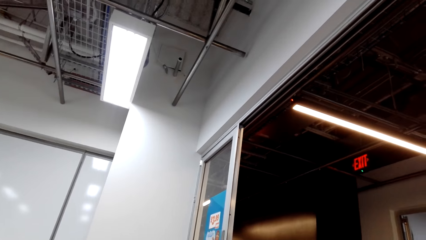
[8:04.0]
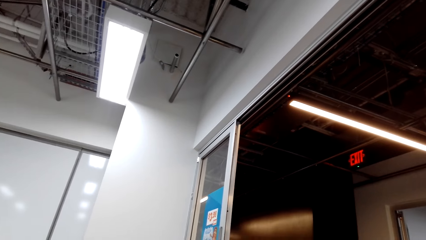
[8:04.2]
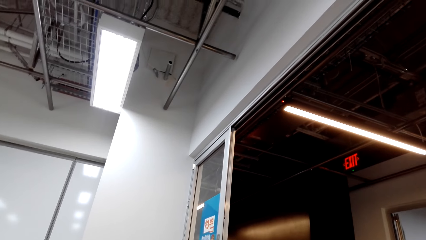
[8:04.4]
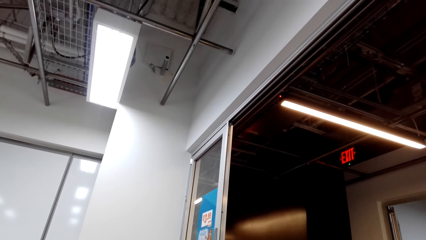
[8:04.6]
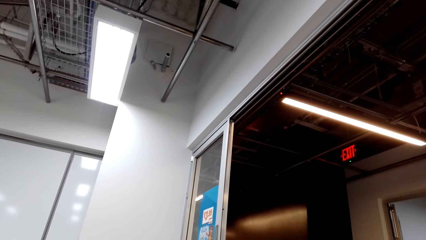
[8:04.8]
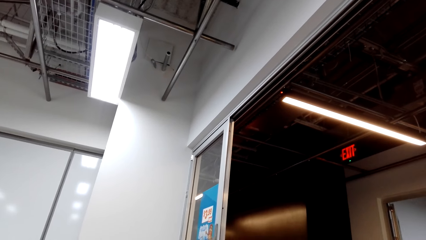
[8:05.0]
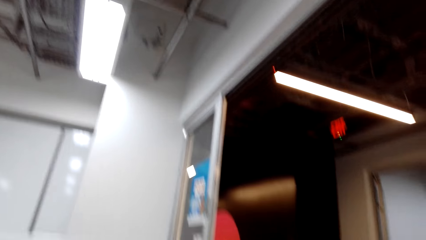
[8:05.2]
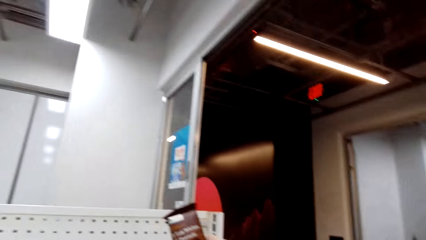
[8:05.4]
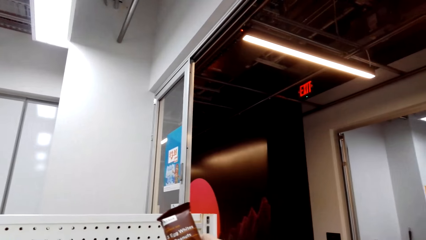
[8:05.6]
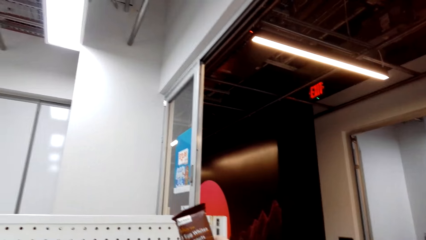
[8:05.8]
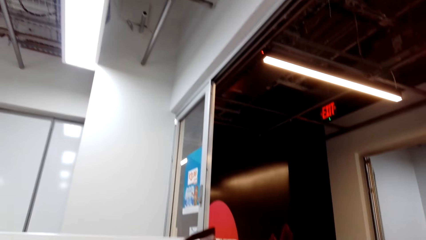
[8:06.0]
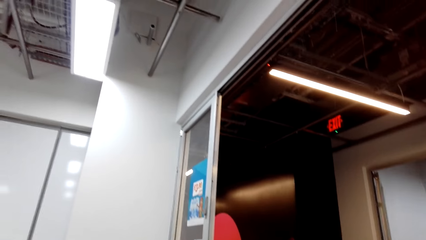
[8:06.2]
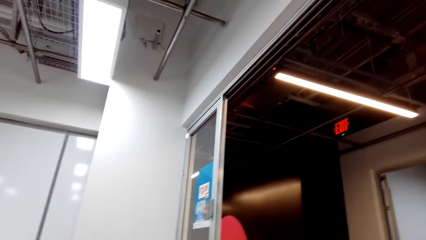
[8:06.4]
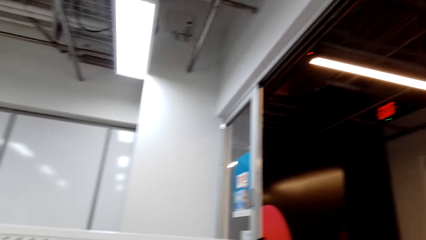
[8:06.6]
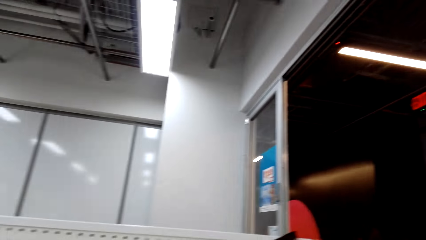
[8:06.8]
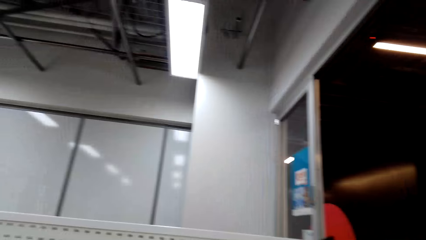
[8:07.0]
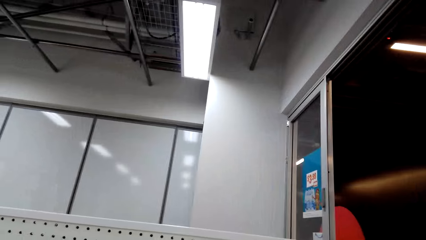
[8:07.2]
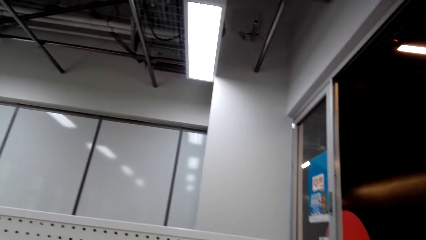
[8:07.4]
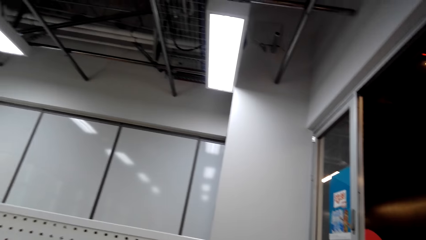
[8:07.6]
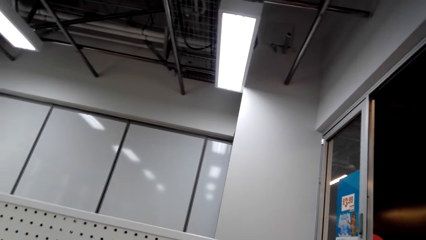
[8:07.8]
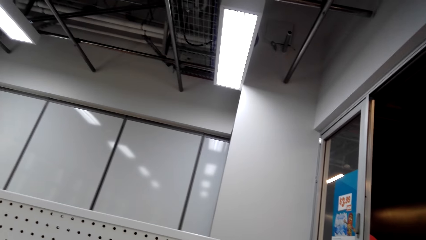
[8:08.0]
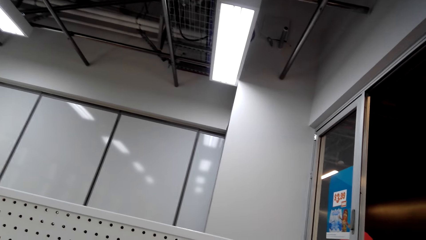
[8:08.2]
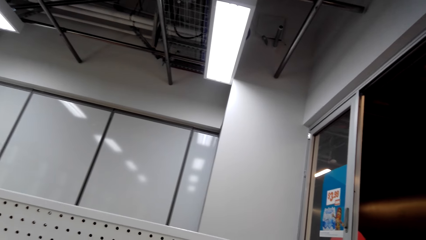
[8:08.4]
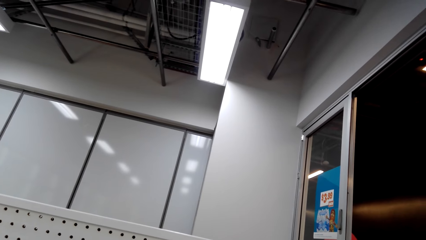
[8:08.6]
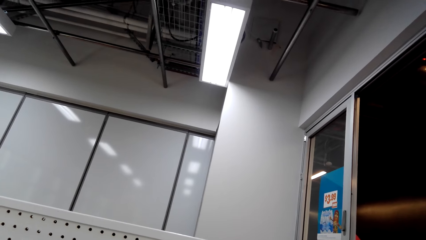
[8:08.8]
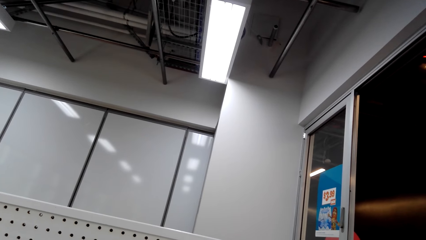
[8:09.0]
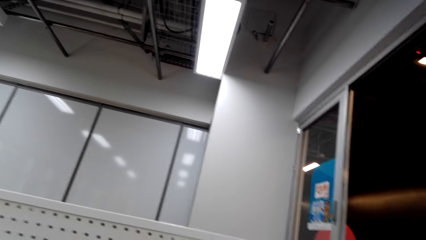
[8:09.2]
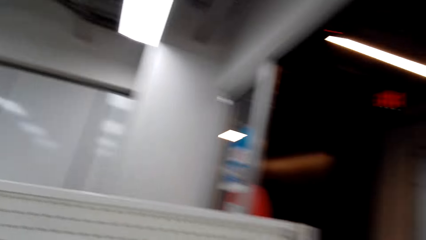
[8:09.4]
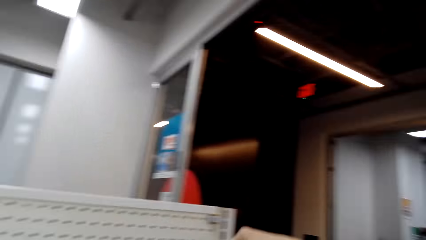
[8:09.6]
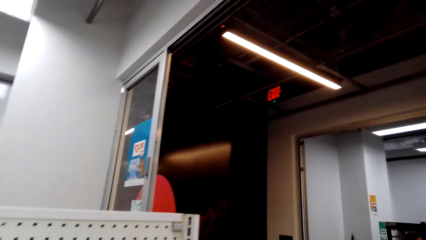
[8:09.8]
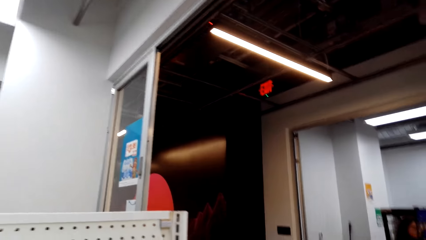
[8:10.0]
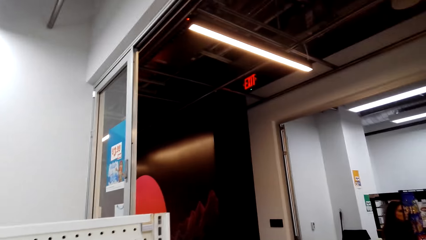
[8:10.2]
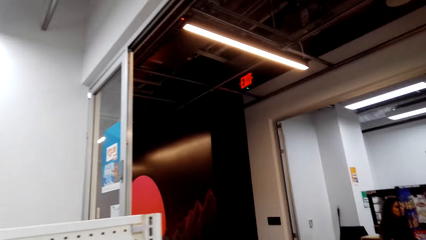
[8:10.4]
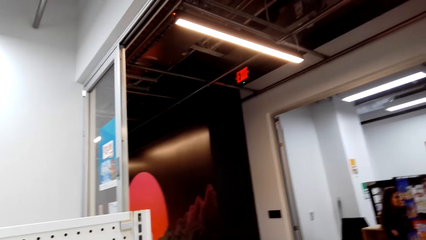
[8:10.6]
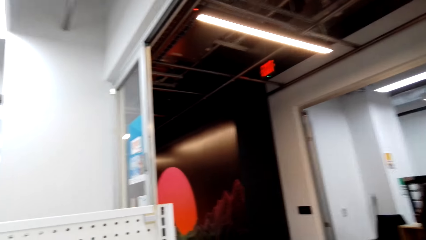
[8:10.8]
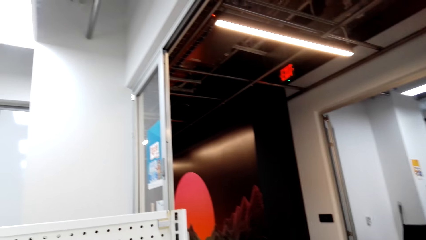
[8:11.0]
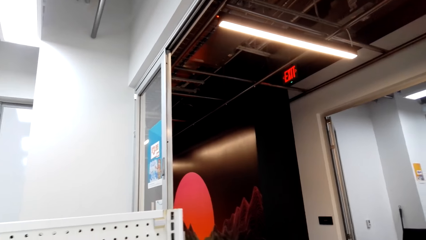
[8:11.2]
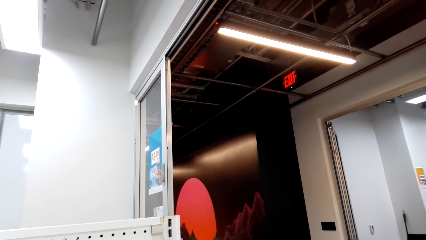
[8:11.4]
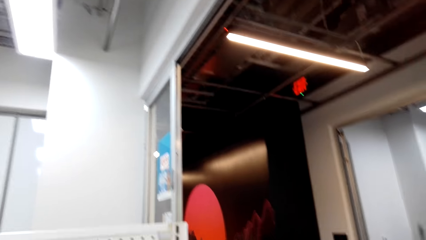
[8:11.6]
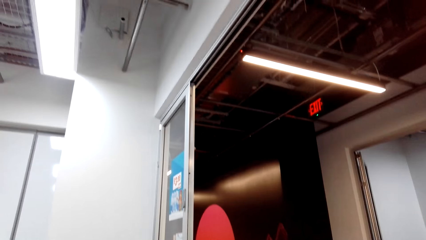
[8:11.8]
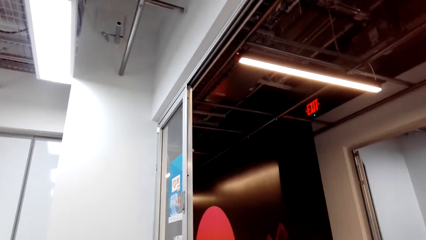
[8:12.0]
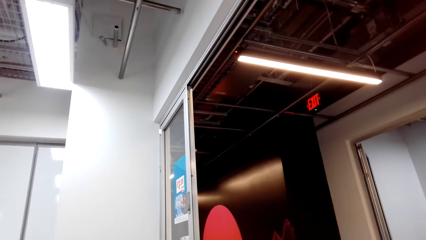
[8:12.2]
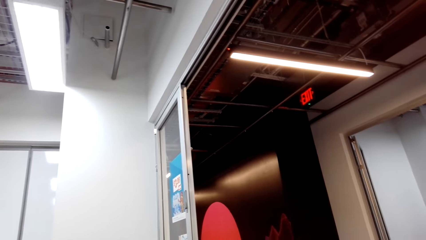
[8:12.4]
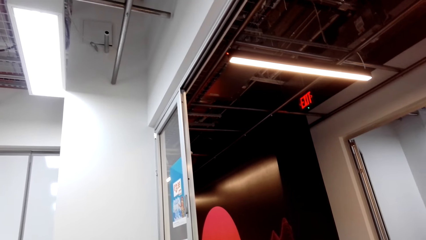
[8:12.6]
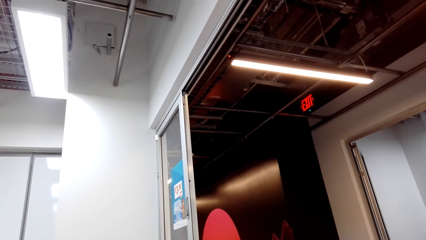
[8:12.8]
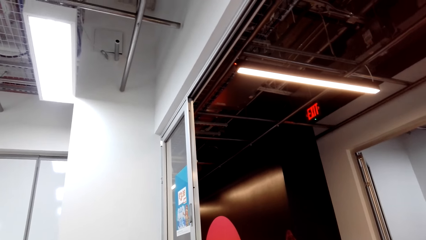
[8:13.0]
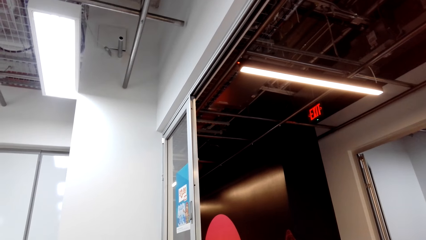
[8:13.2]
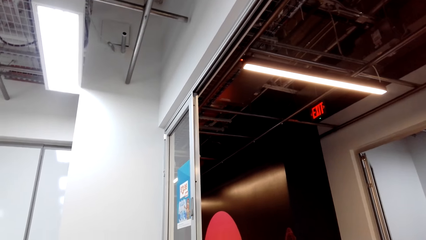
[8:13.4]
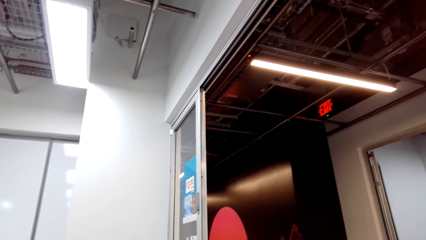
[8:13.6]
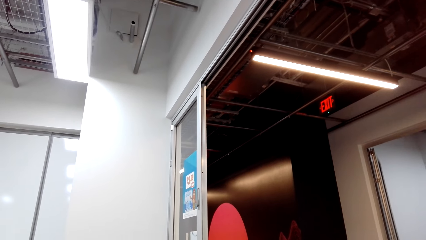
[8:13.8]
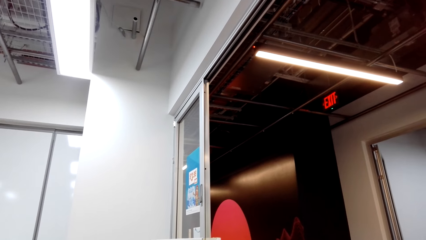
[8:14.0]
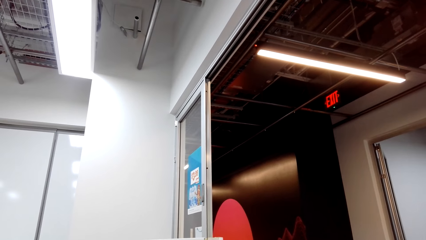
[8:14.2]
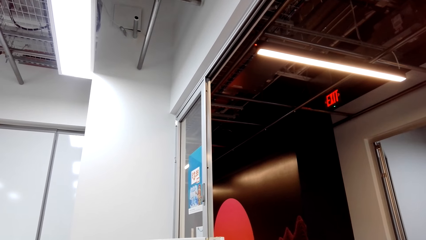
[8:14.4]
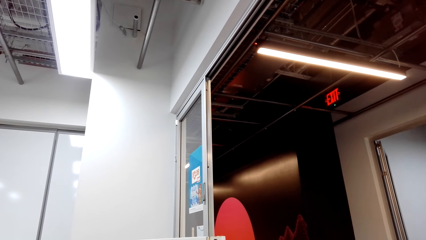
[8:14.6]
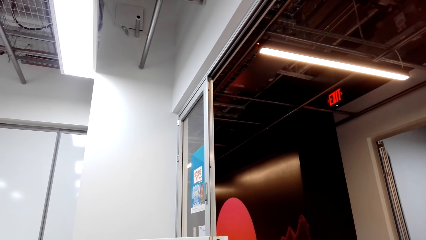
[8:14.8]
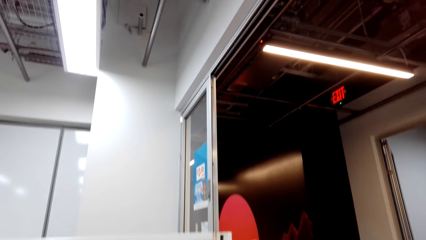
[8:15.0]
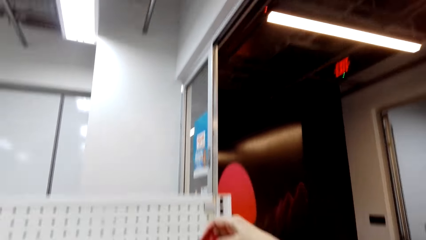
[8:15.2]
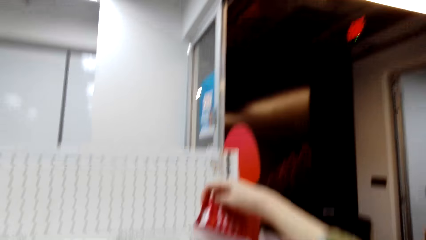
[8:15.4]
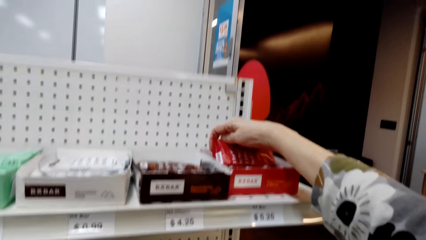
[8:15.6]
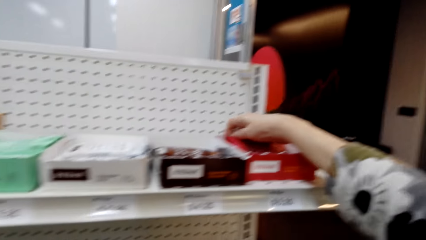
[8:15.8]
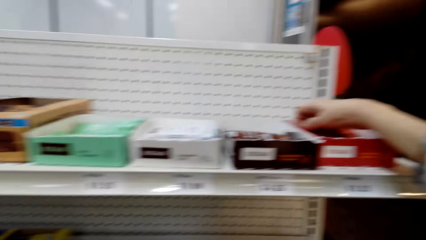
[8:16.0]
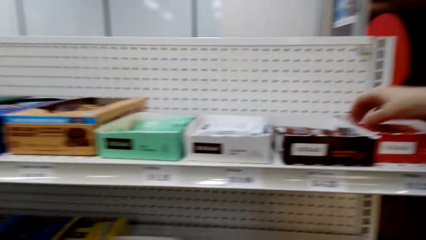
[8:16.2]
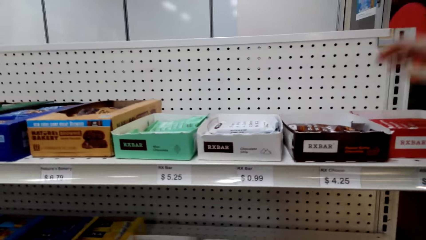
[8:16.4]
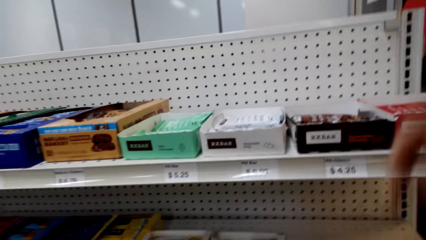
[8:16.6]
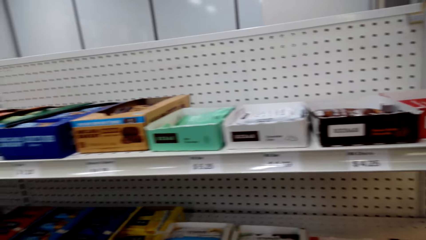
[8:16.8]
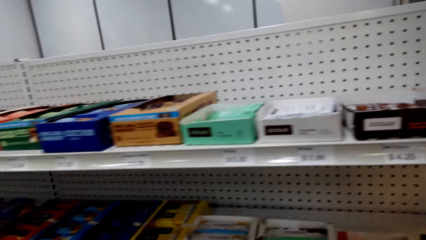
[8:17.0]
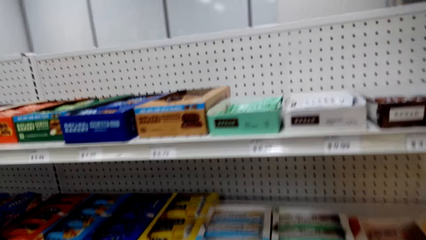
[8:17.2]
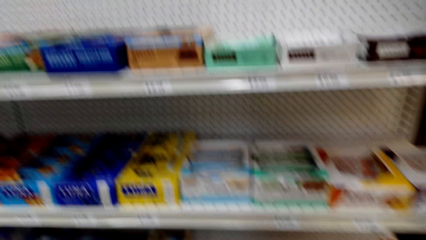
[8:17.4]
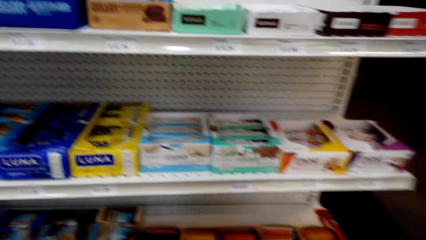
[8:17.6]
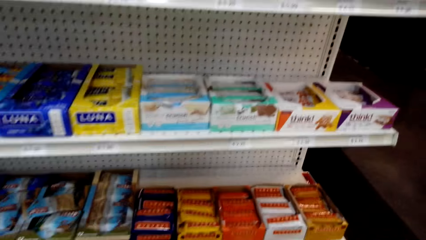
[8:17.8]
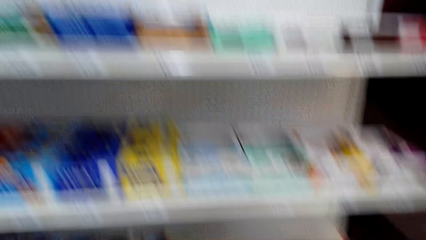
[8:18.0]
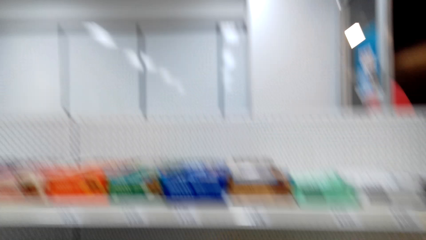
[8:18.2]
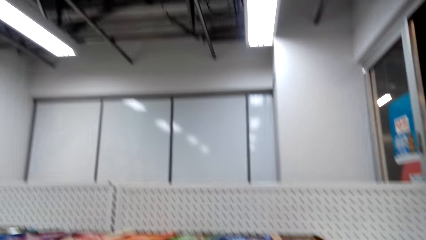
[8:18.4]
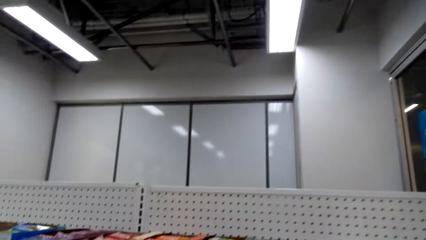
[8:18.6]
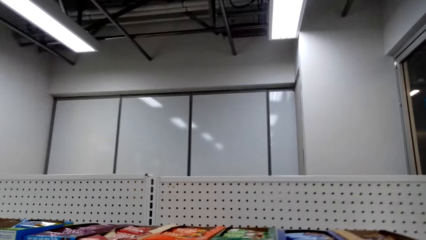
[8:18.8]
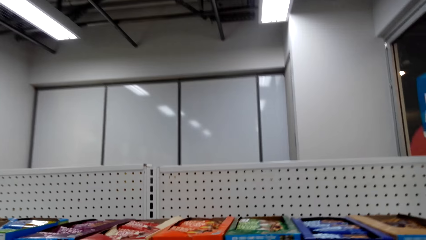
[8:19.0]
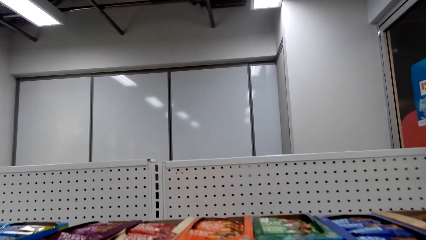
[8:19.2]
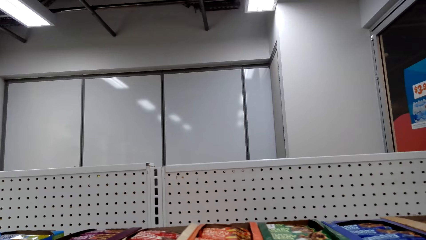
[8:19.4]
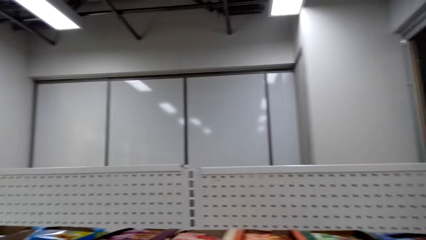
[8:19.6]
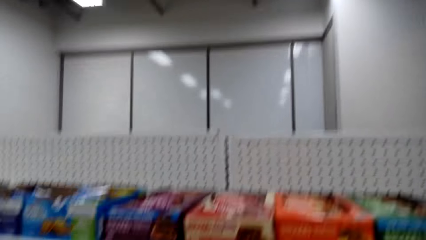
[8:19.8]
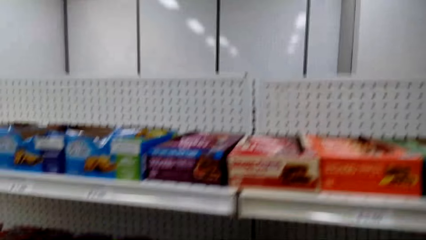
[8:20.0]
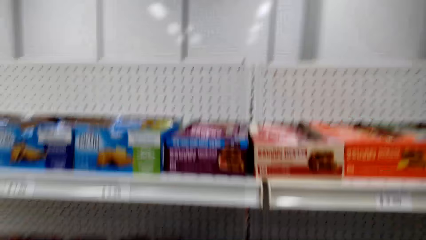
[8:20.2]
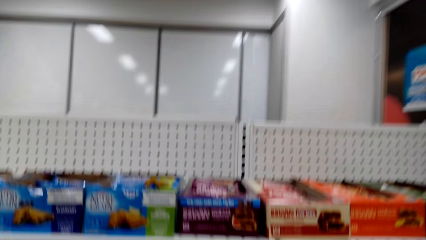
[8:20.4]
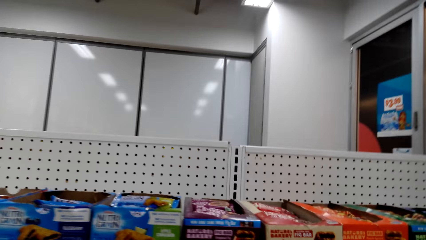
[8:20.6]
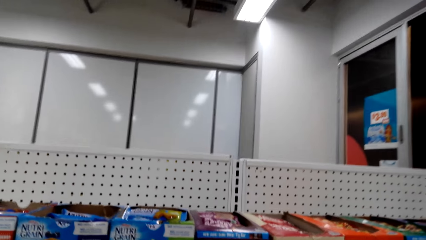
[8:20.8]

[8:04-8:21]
The camera wearer looks around. They look around again. They pick up the RXBAR from the shelf. They look around.
